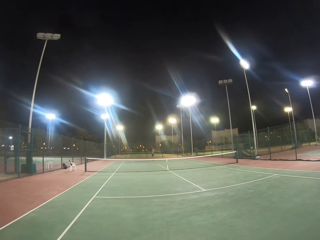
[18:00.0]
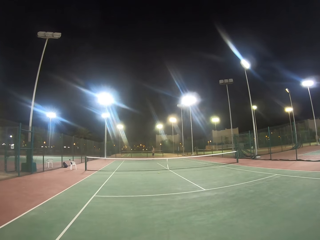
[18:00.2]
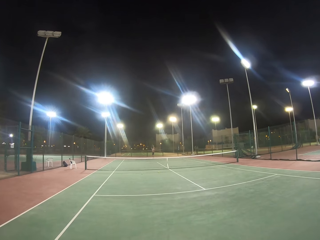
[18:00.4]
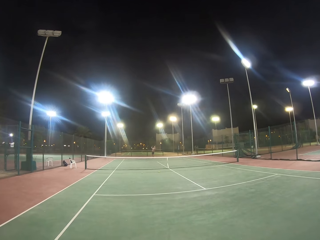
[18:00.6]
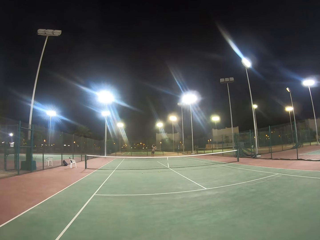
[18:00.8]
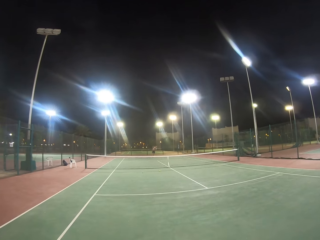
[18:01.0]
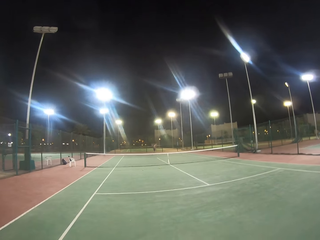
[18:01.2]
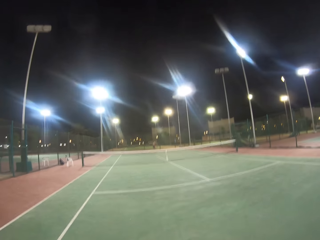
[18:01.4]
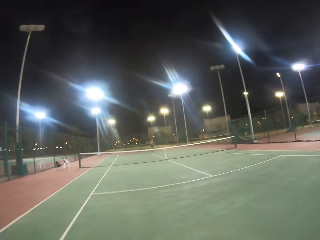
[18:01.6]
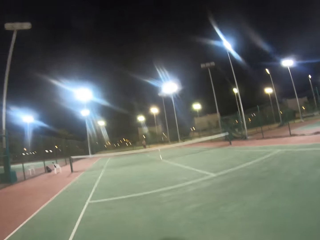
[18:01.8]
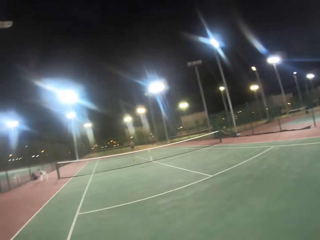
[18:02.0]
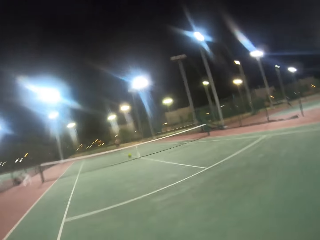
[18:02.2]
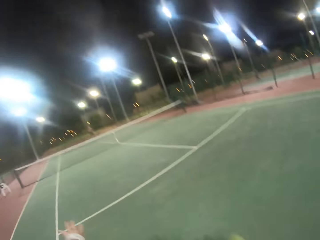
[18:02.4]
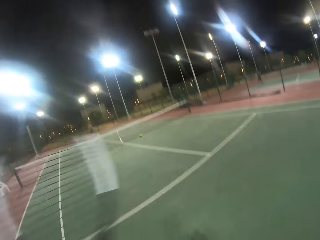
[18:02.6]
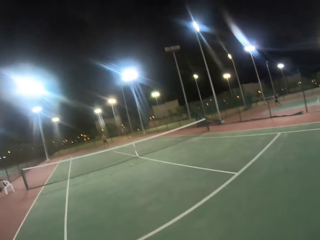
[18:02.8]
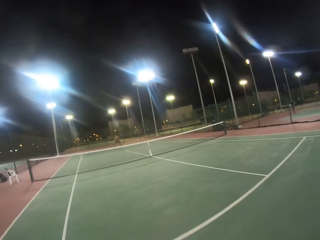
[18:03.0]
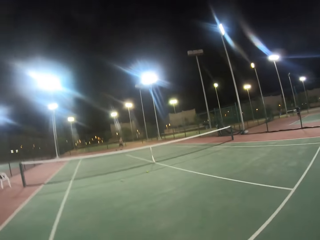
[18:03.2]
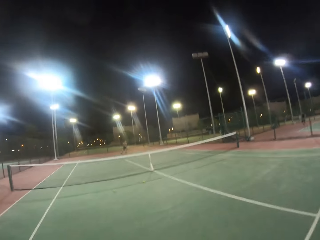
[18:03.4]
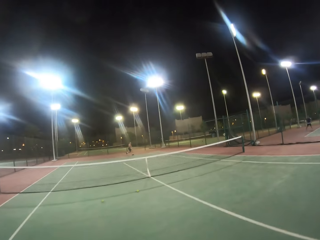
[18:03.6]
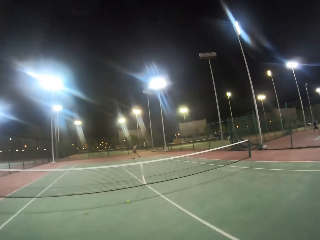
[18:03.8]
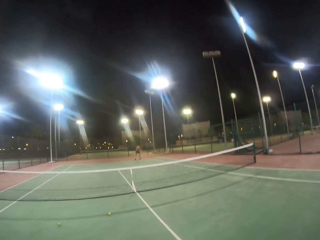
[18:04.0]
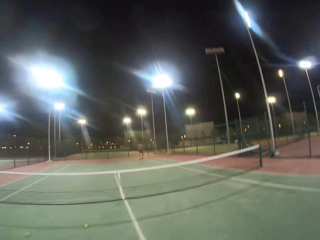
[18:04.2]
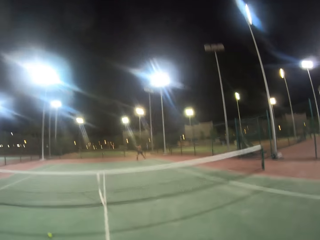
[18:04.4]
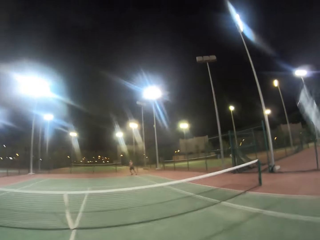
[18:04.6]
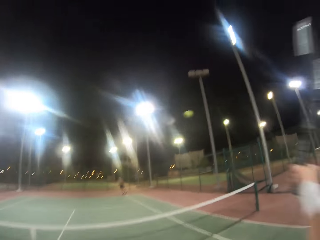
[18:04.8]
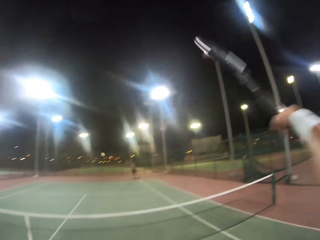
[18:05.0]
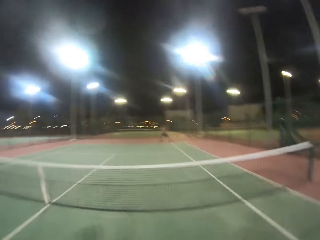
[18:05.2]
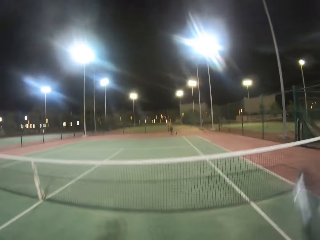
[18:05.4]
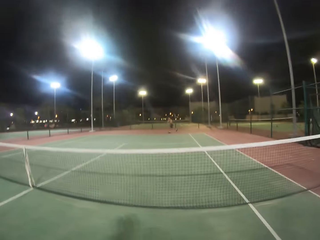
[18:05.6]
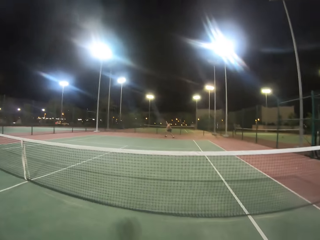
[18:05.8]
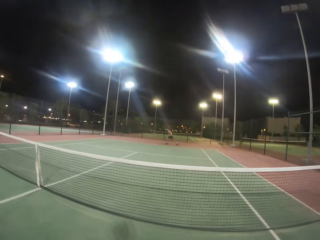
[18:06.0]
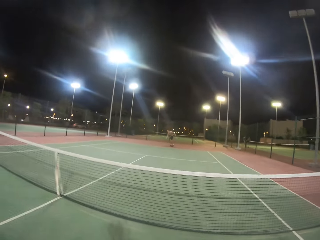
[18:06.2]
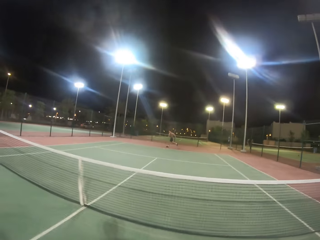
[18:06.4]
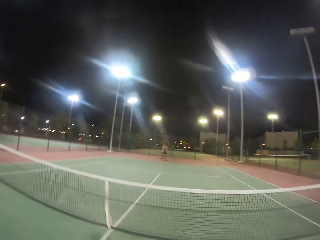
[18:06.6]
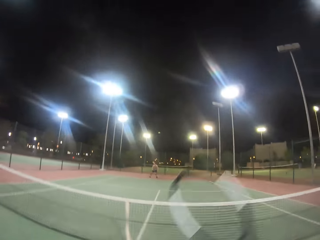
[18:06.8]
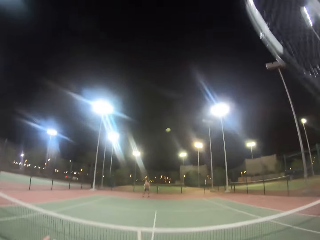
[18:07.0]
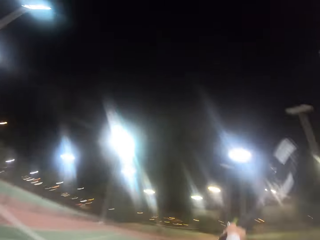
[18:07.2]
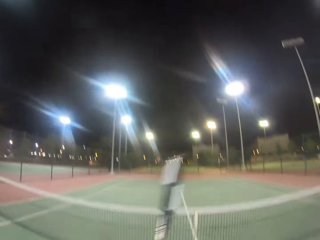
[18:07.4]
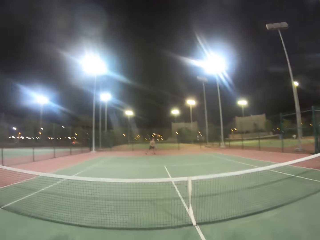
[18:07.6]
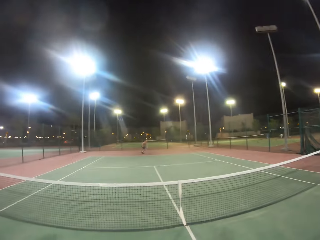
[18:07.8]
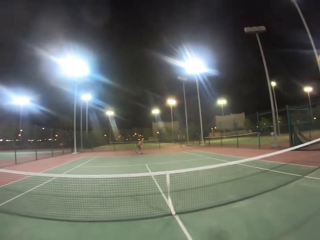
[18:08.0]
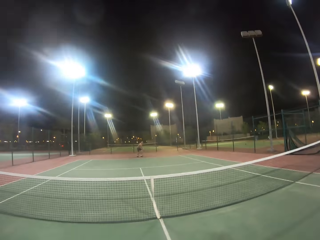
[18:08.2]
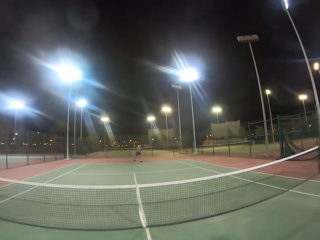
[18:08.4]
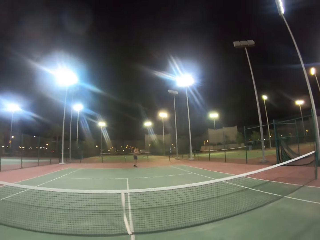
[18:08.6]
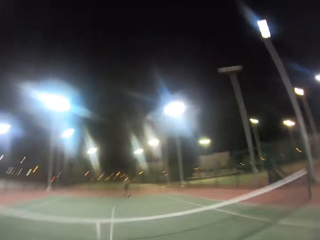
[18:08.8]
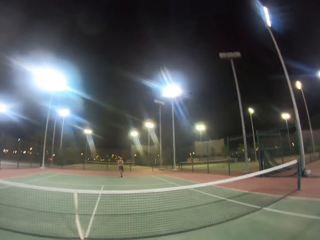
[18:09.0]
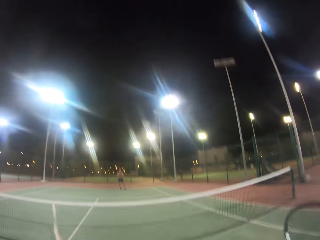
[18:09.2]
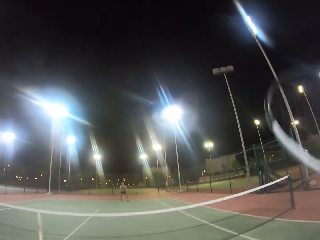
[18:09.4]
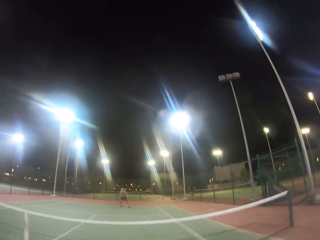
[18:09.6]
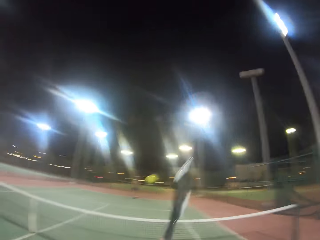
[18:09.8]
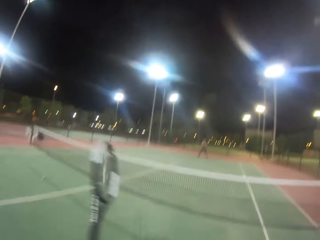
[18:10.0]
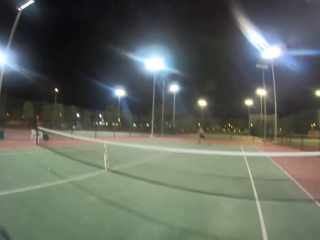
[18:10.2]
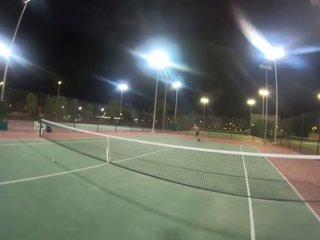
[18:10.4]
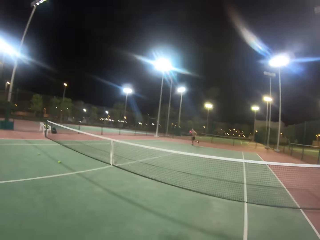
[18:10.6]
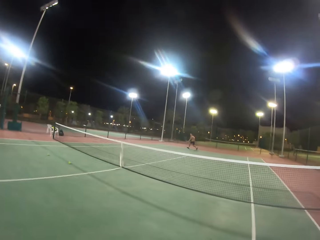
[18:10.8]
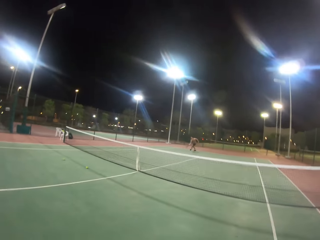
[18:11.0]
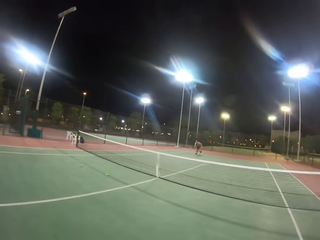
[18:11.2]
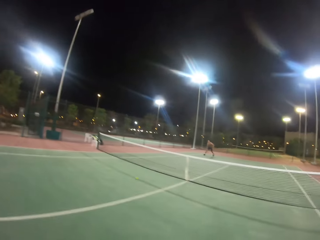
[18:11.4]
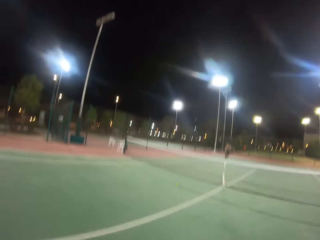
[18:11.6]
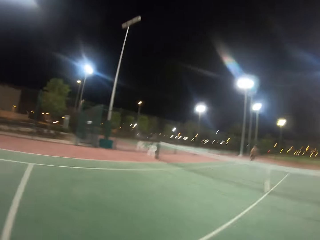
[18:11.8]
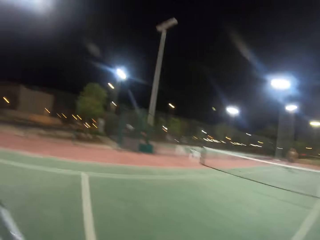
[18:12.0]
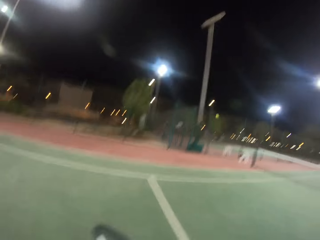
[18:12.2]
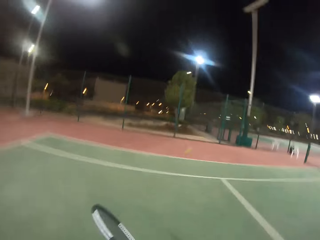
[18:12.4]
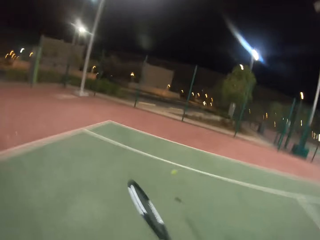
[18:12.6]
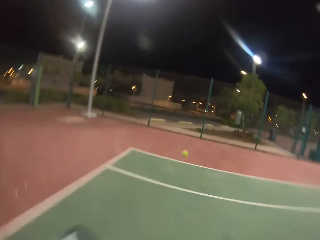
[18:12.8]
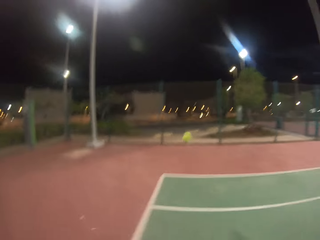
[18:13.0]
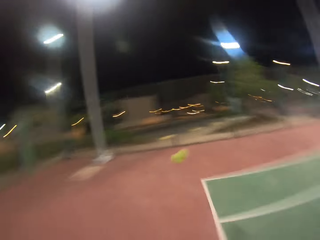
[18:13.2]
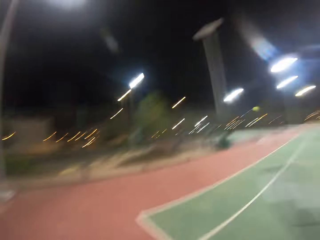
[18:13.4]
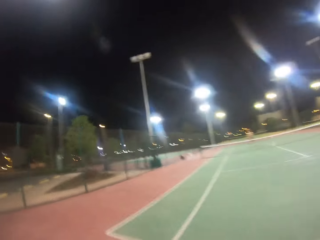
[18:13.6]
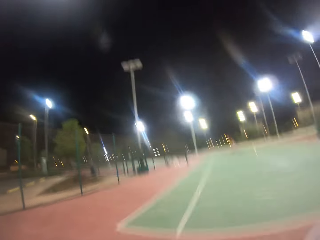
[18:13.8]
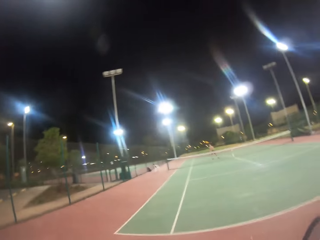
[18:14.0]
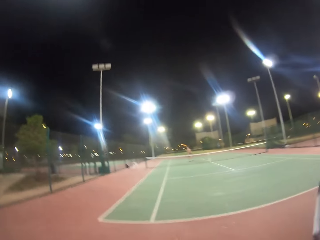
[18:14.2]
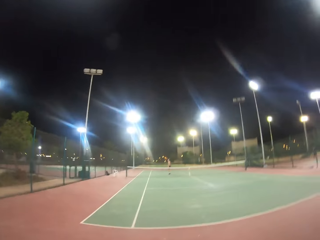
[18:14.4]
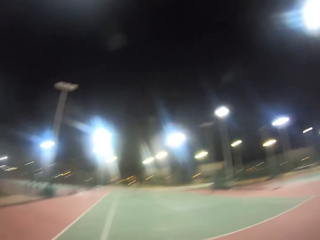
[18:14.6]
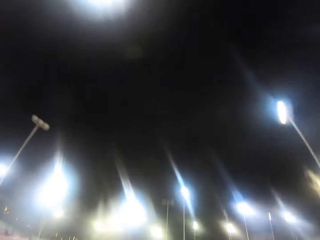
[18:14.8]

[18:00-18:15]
The camera wearer hits the ball with a badminton racket. A man hits the ball with the badminton racket. The camera wearer hits the ball with the badminton racket. The man hits the ball with the badminton racket. The camera wearer hits the ball with the badminton racket. The man hits the ball with the badminton racket. The camera wearer hits the ball with the badminton racket. The man hits the ball with the badminton racket. The camera wearer hits the ball with the badminton racket.

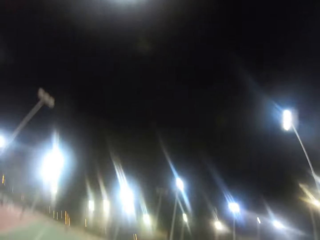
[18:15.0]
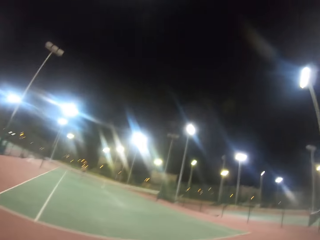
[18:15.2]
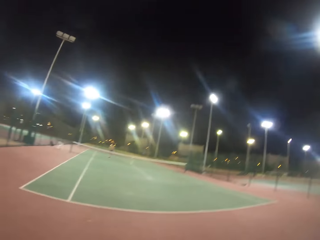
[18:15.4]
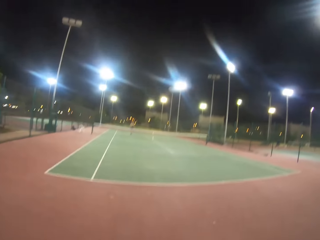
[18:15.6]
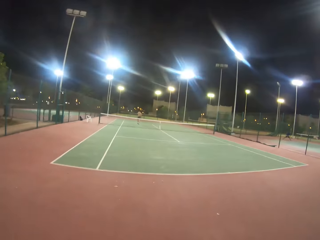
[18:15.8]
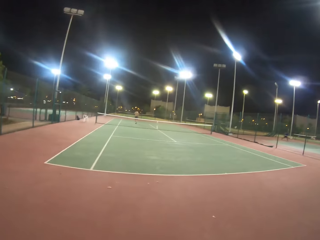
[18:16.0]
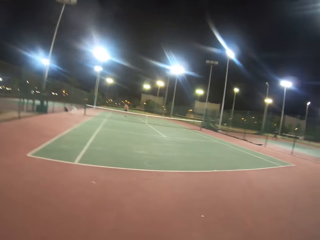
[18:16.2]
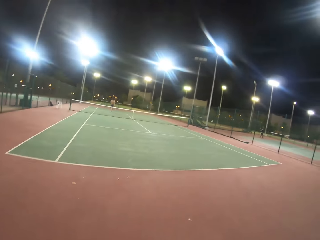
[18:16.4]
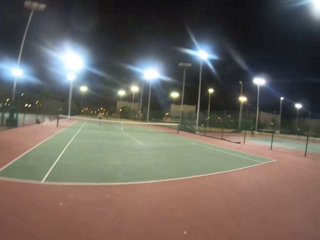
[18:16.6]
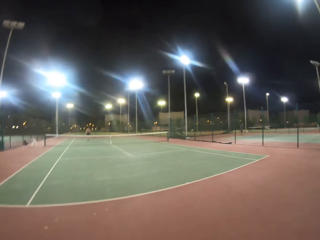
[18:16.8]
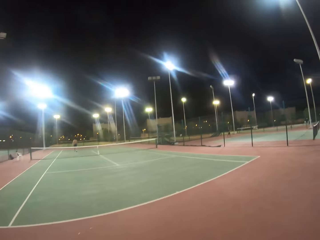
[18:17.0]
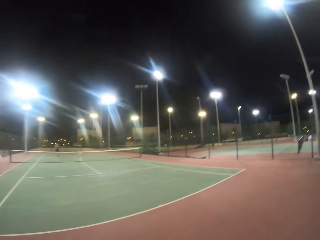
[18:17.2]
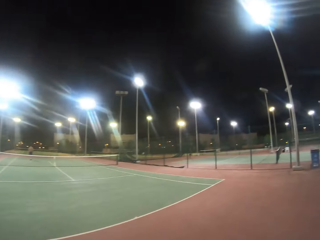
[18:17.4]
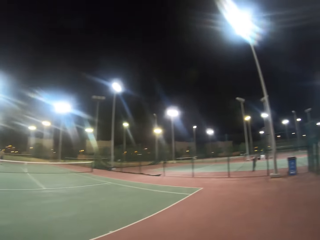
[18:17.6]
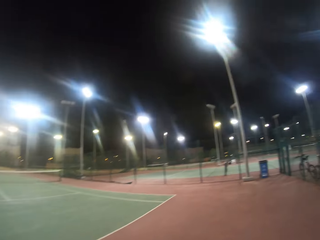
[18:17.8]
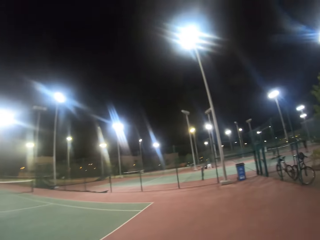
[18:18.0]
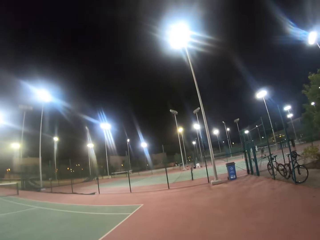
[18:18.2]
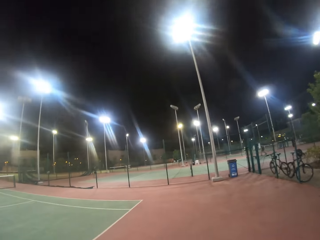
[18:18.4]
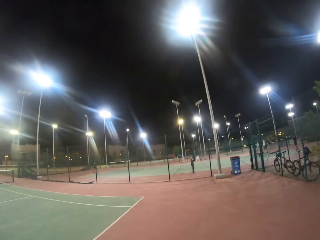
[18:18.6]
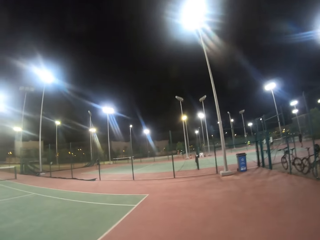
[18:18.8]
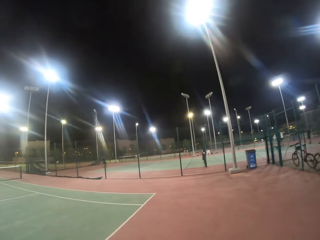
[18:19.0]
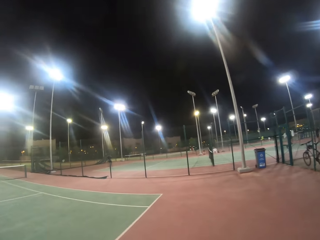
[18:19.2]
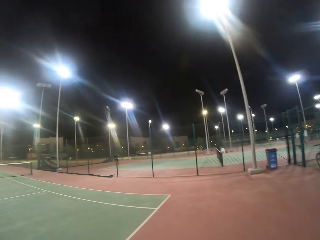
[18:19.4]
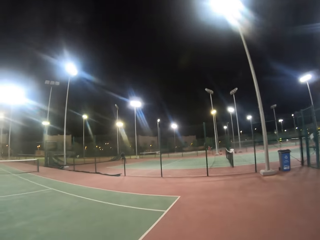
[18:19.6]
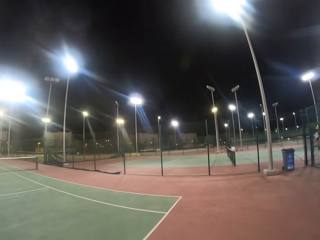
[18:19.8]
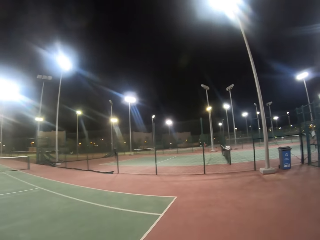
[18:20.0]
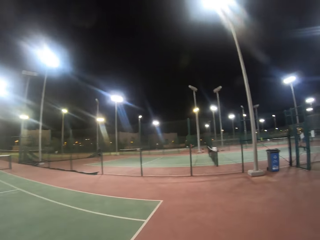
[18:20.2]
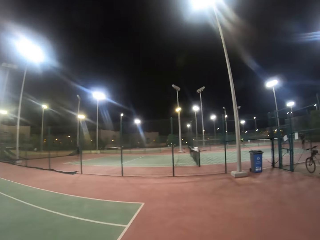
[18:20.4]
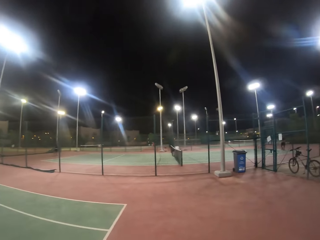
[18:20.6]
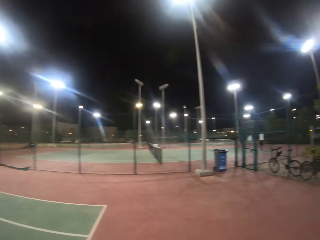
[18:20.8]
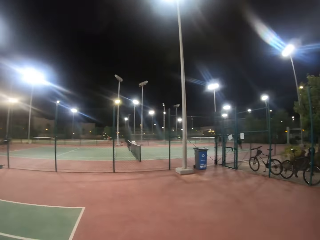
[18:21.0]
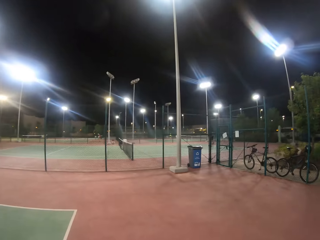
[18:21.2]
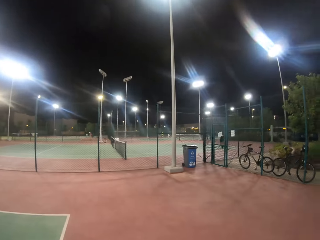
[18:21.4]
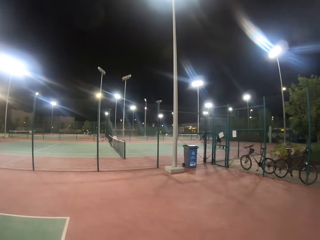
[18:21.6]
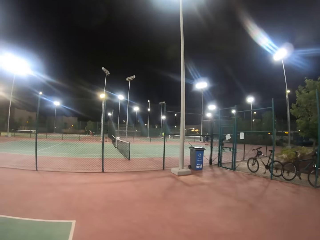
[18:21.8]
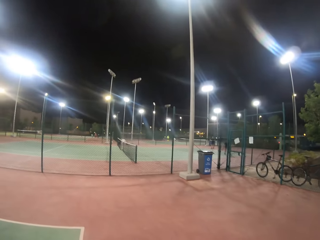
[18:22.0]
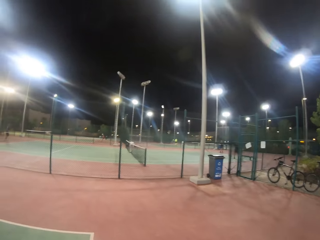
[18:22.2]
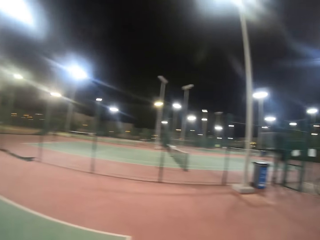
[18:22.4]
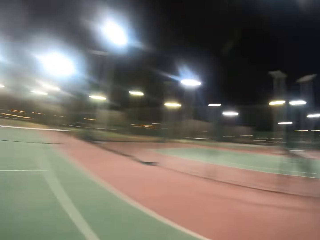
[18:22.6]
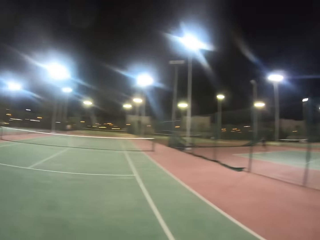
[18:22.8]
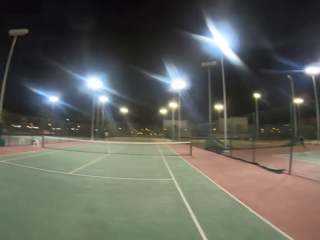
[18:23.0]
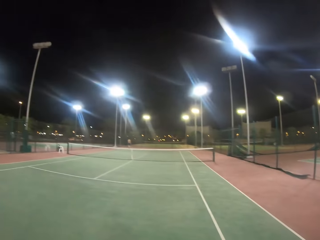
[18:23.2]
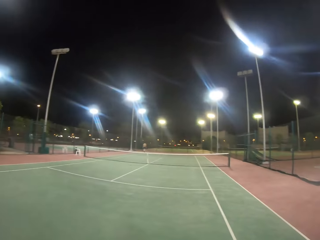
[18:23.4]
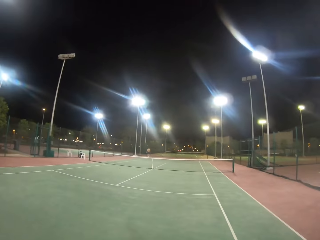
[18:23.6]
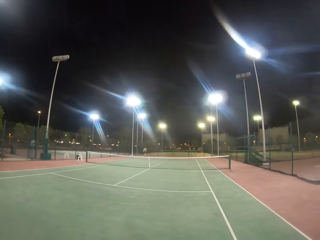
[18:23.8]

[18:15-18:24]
The camera wearer looks around. They walk in the badminton court.
